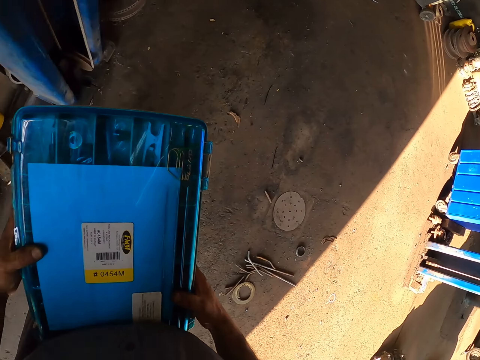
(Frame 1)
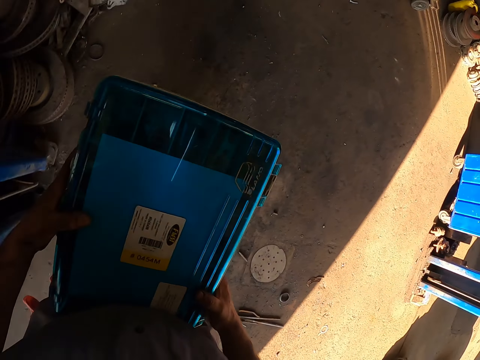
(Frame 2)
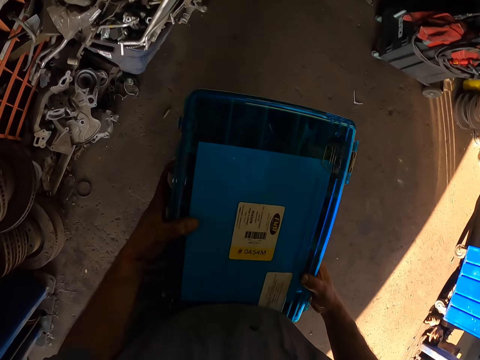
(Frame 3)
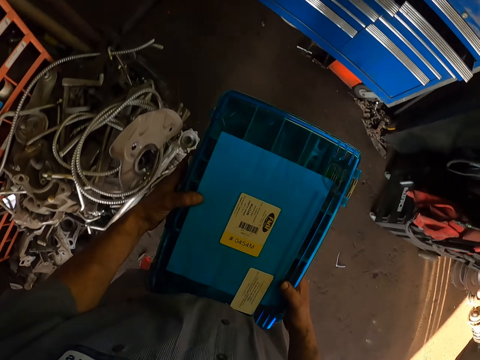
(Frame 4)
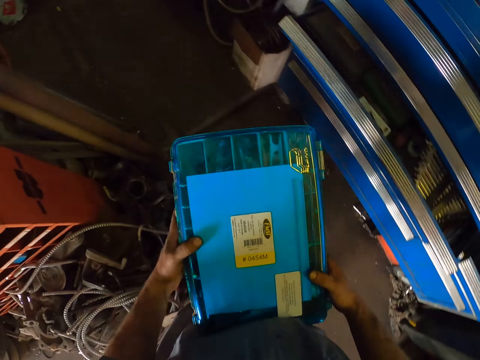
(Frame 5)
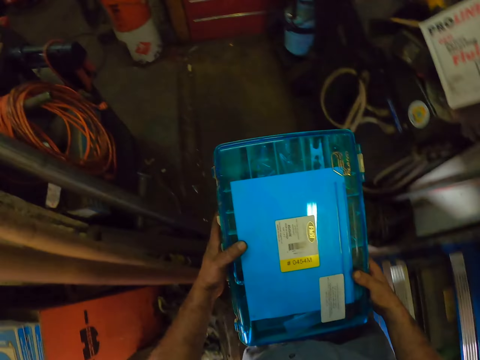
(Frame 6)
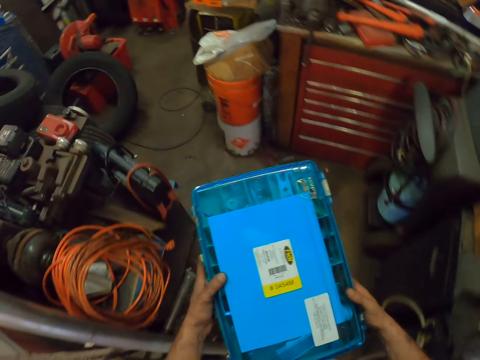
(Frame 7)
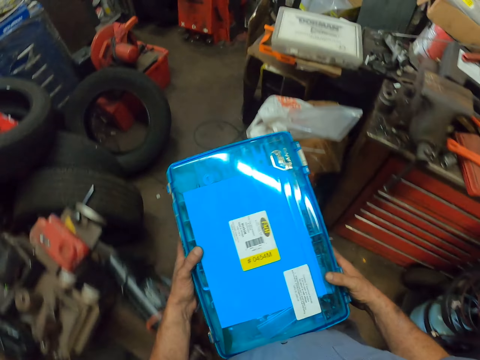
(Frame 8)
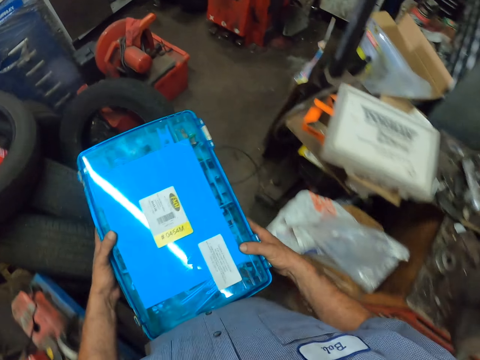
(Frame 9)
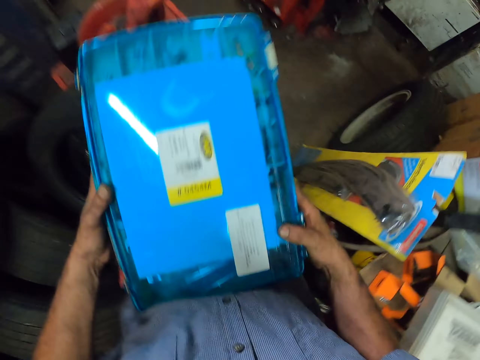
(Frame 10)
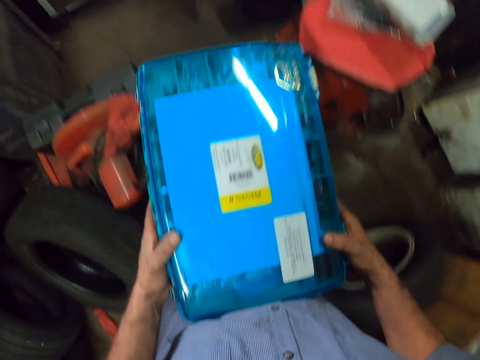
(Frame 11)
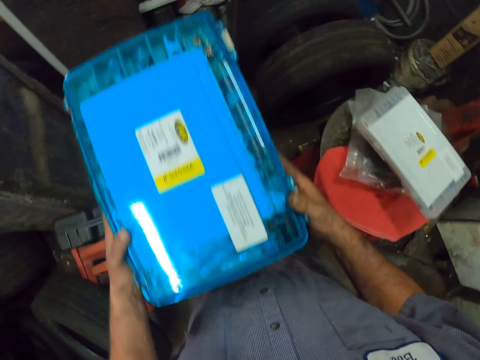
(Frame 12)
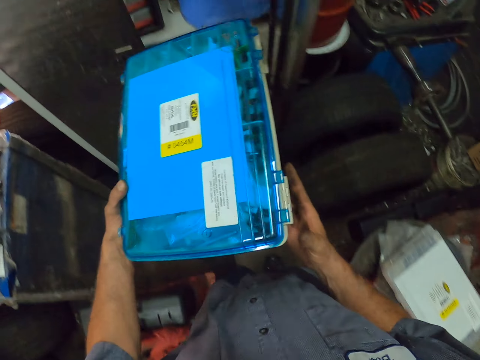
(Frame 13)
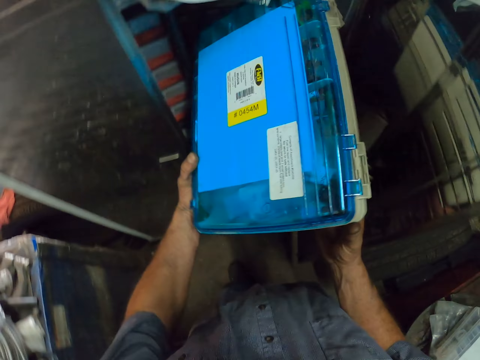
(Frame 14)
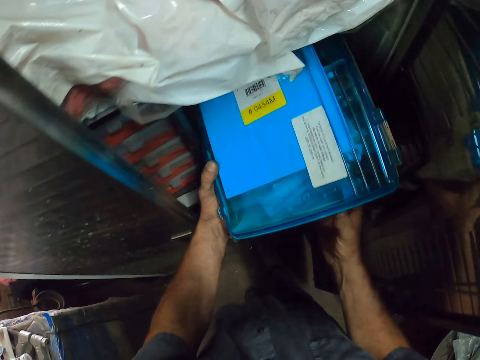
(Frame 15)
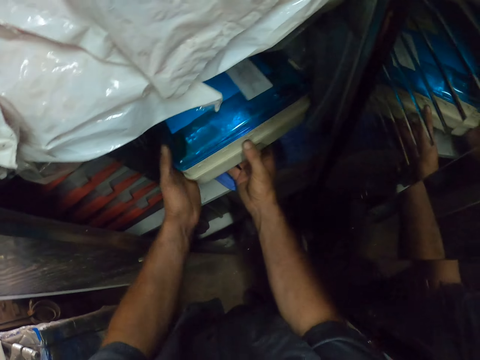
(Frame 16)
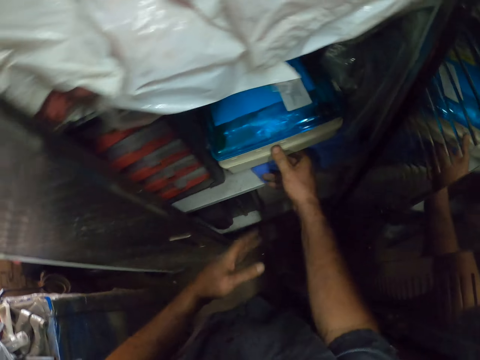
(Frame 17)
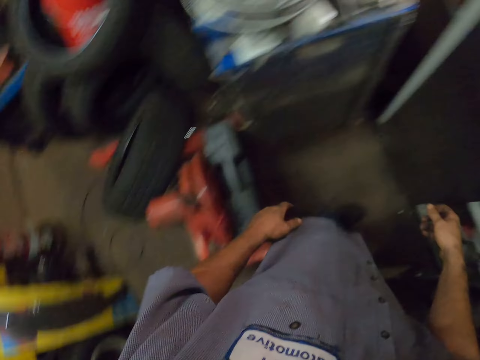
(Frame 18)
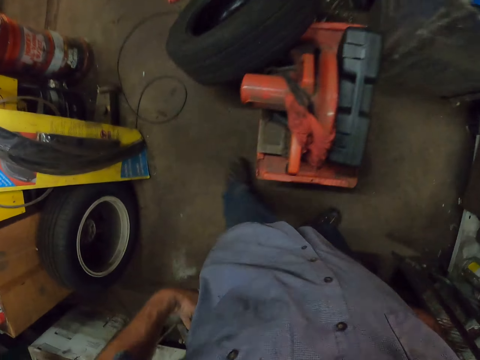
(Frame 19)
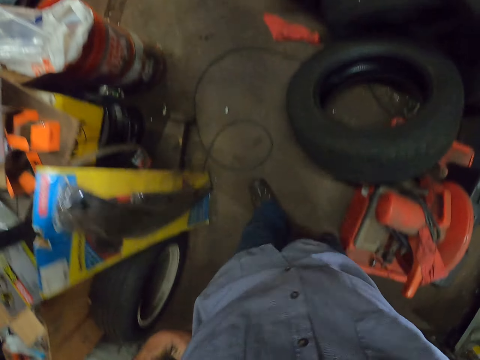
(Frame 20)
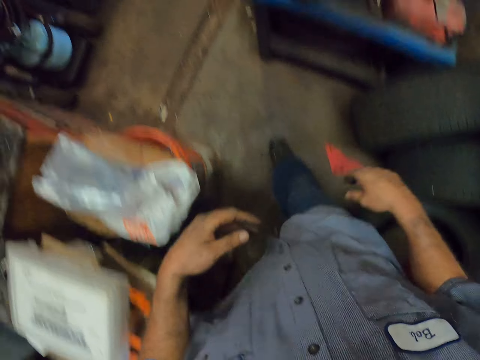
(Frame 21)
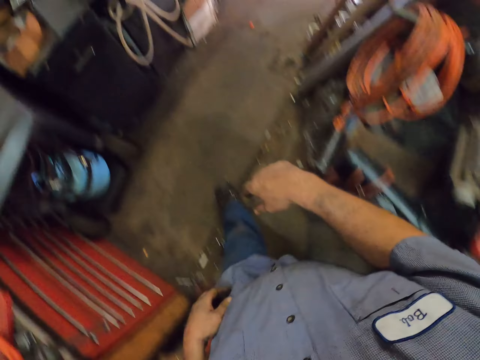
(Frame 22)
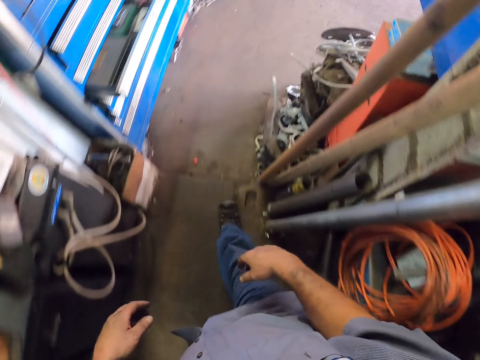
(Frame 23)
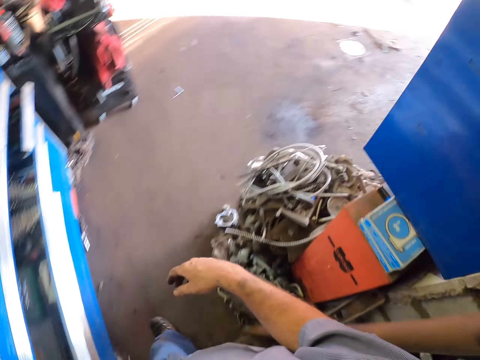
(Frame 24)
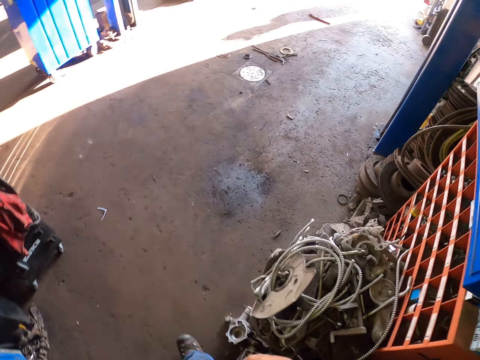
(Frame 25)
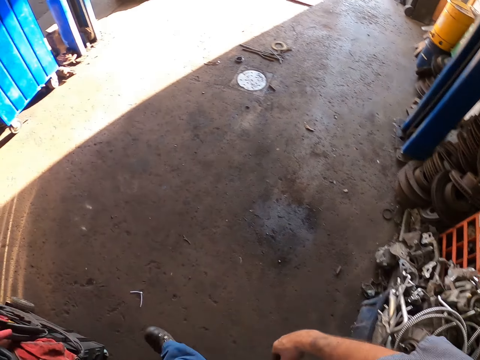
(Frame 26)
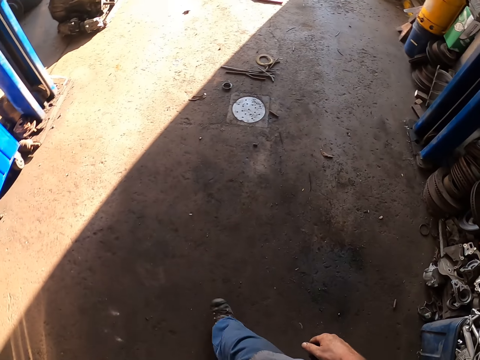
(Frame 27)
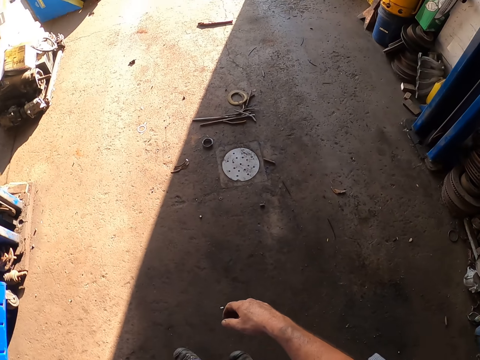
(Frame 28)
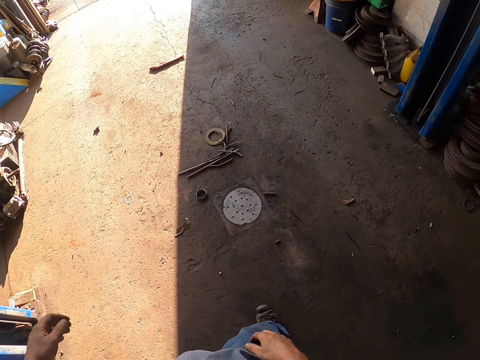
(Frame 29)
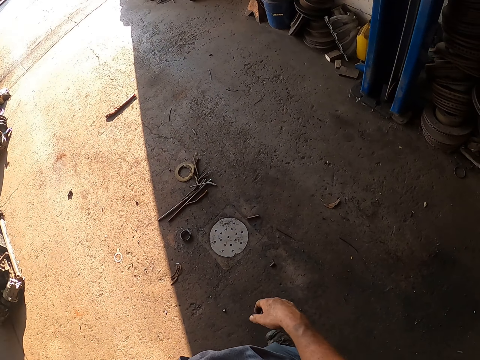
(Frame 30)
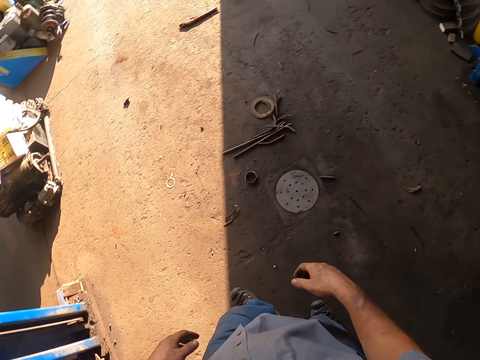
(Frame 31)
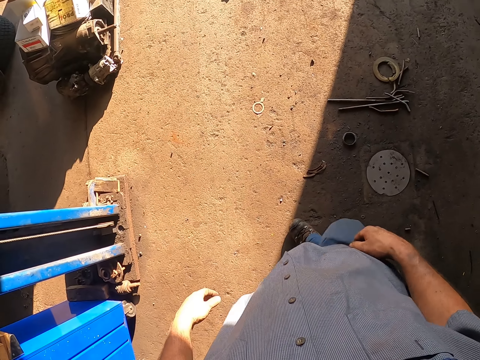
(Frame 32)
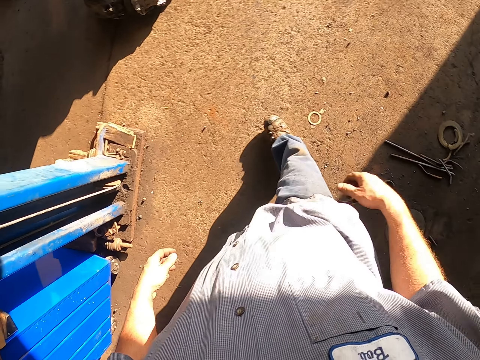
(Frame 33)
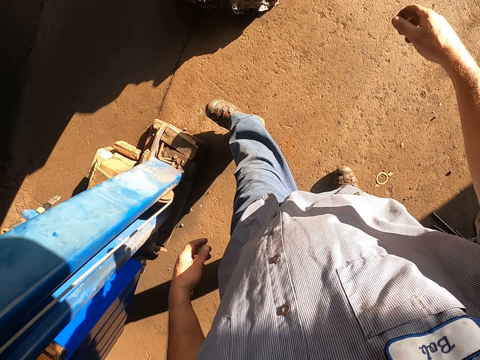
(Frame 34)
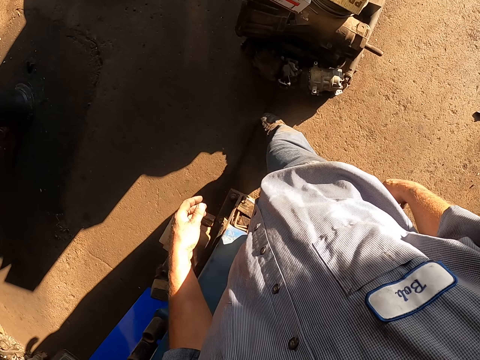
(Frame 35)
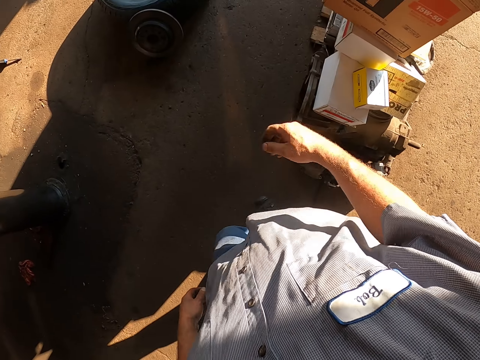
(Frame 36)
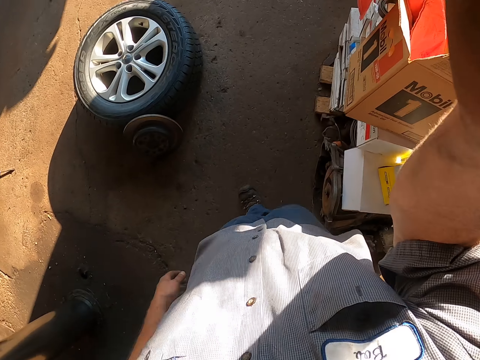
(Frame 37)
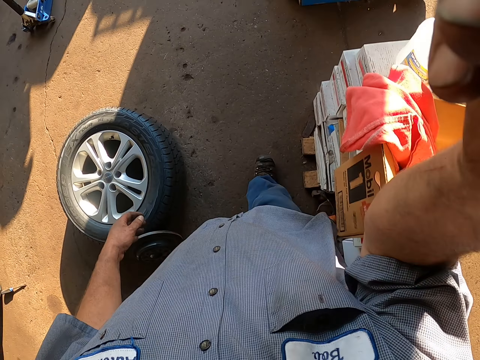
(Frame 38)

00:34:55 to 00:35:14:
The camera wearer walks around. They carry a tool box. They put the tool box in the cabinet or shelf. They walk around. They lift a hand.
